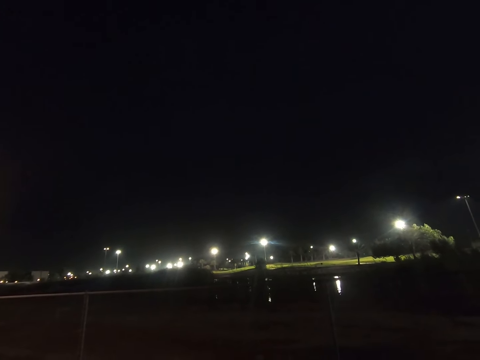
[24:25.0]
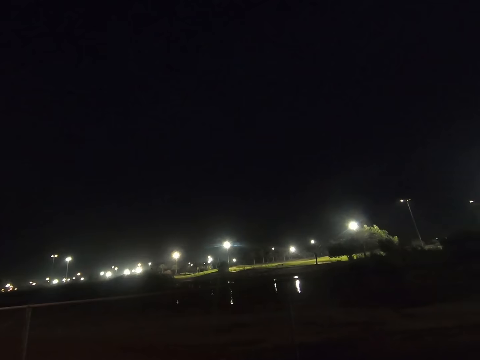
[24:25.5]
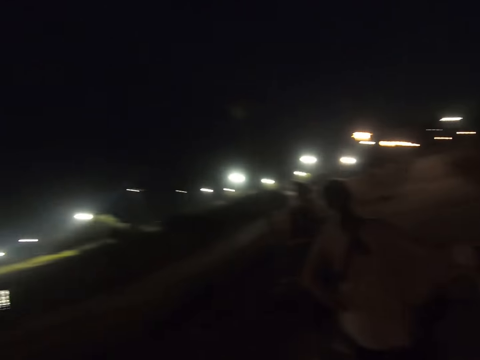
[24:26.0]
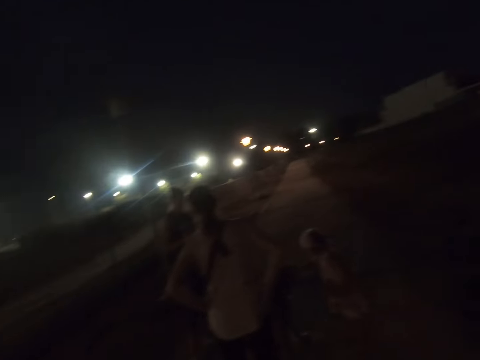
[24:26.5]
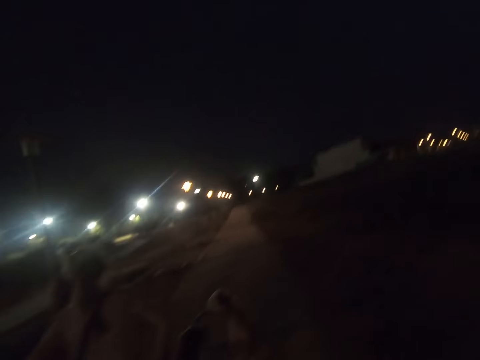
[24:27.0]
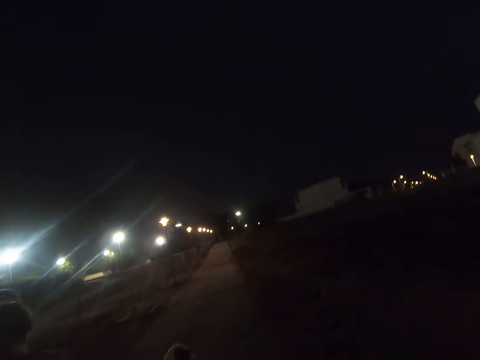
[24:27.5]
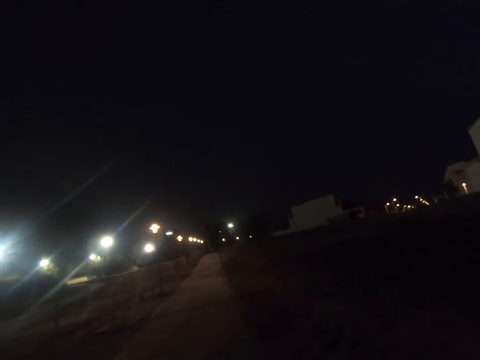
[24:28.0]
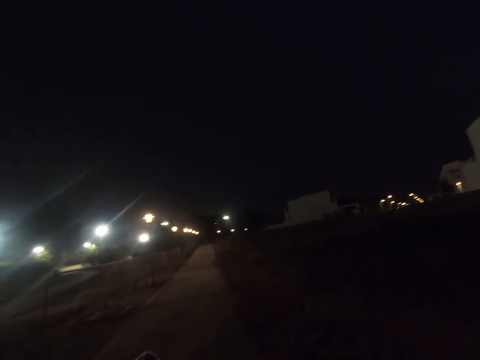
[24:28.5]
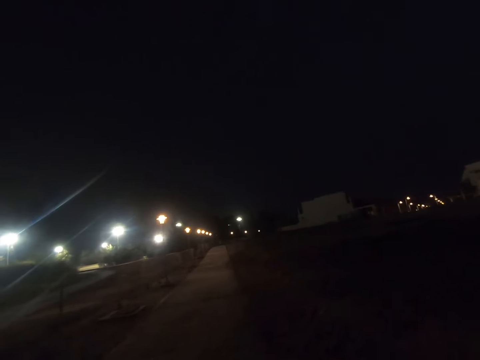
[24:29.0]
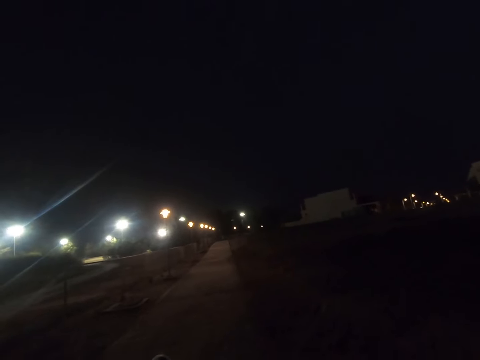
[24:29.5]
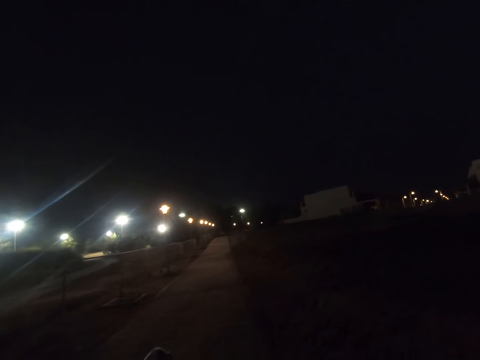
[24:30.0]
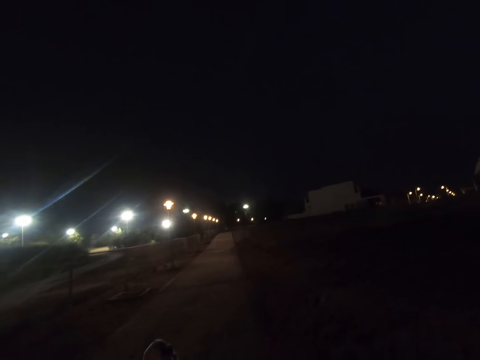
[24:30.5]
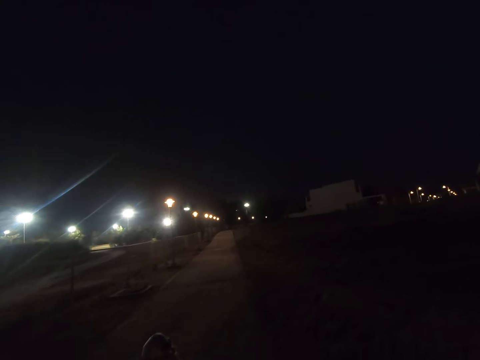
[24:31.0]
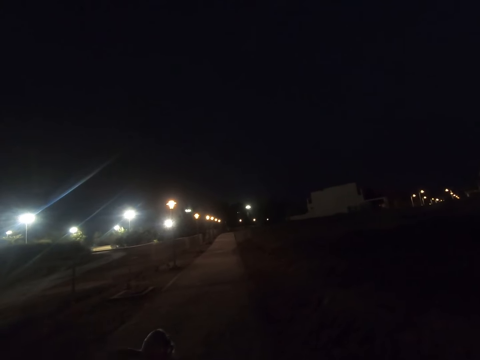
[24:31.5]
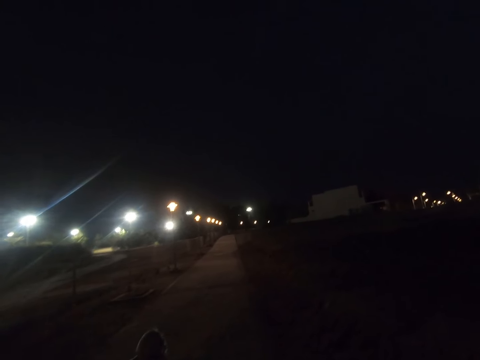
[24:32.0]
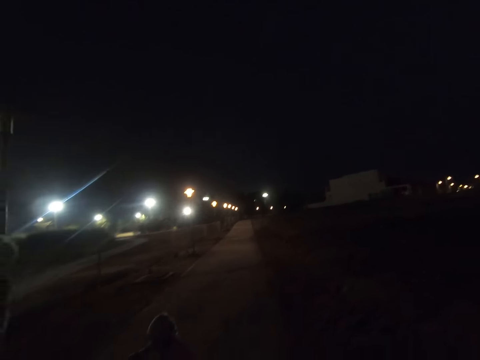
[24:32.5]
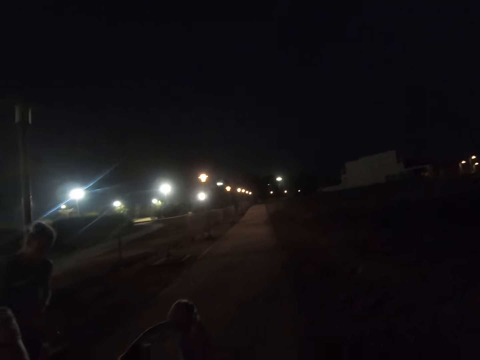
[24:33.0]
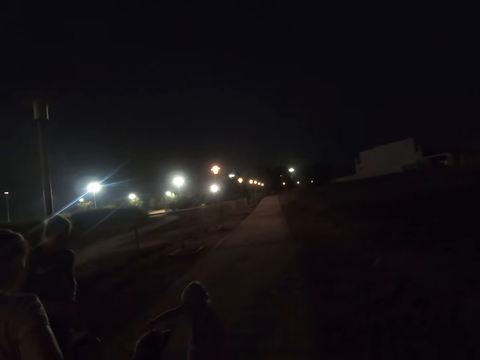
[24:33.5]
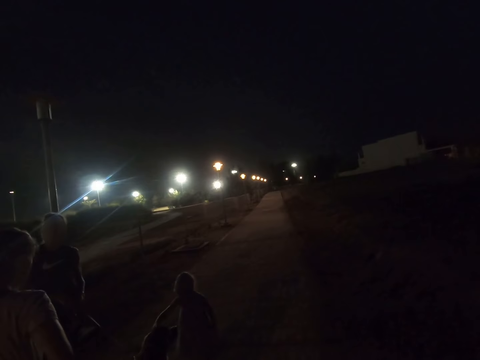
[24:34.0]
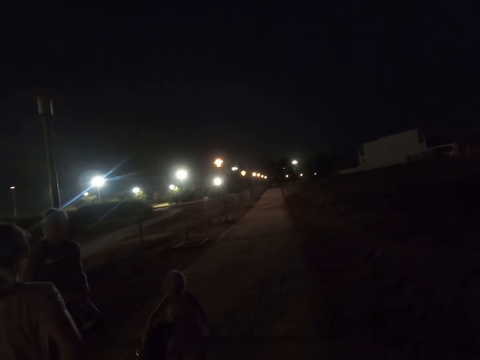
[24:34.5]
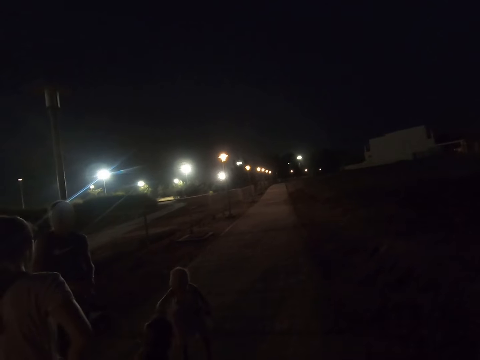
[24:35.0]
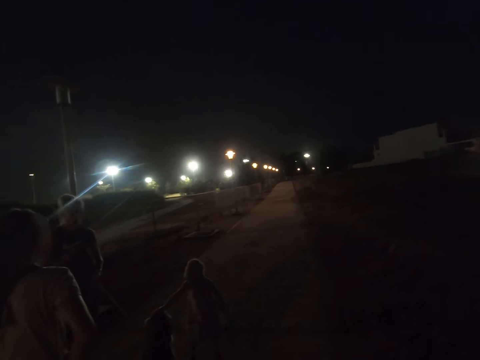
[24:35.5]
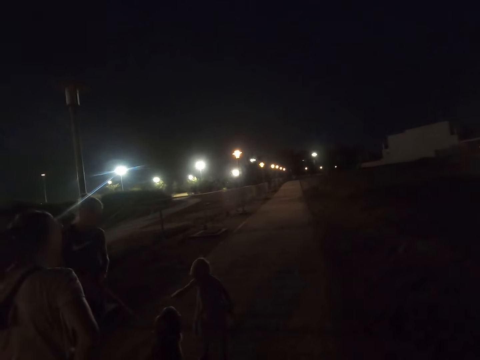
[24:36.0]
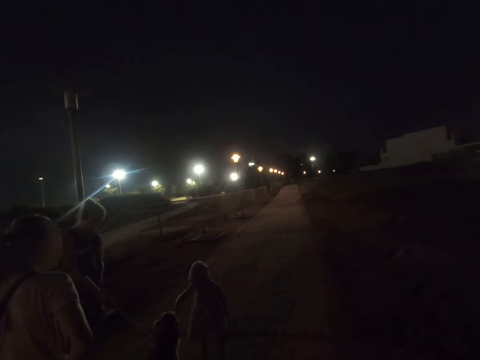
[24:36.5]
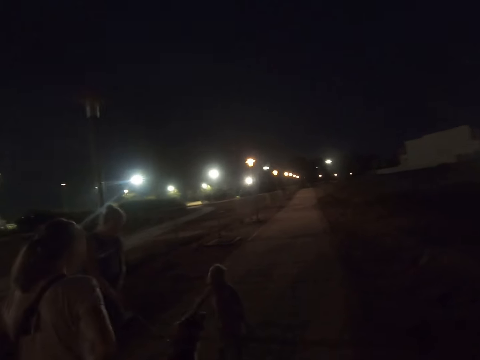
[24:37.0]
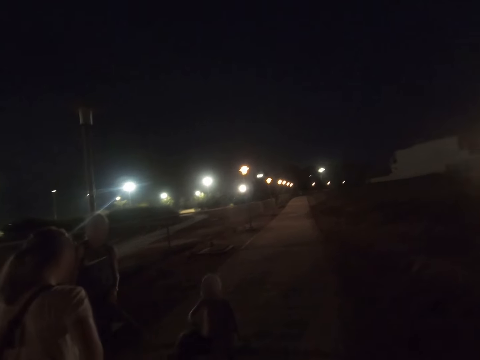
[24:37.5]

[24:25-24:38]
A child pets a dog. A woman dialogues with another woman. The camera wearer gazes at the sky. The other woman holds the dog's leash. The first woman dialogues with the other woman. The child pets the dog.

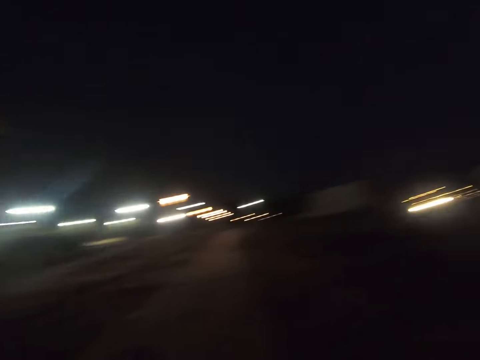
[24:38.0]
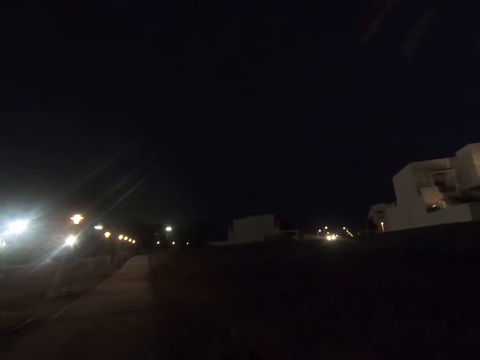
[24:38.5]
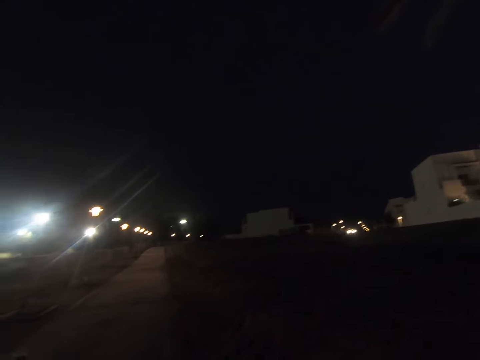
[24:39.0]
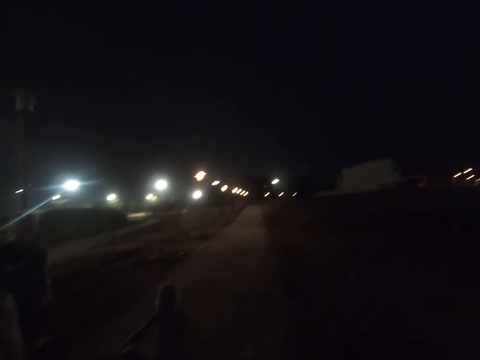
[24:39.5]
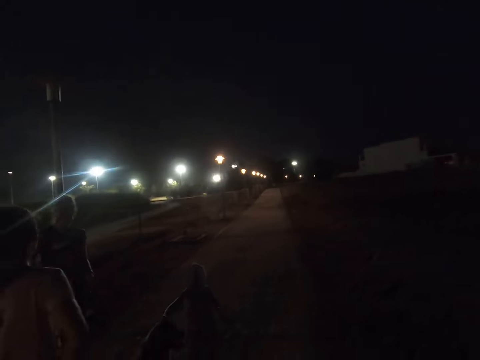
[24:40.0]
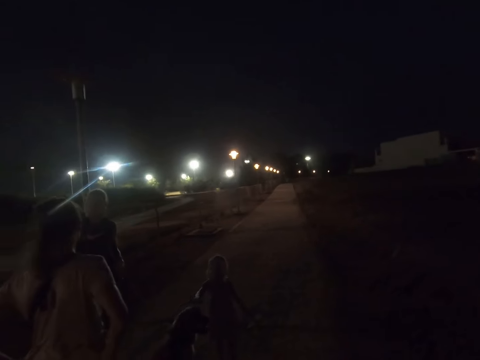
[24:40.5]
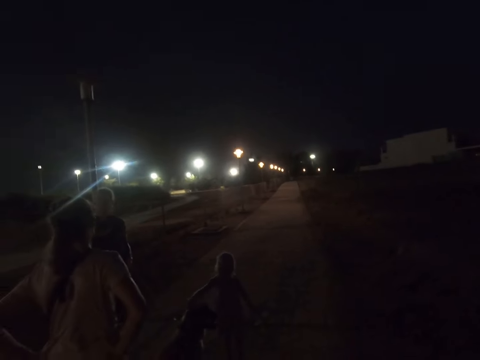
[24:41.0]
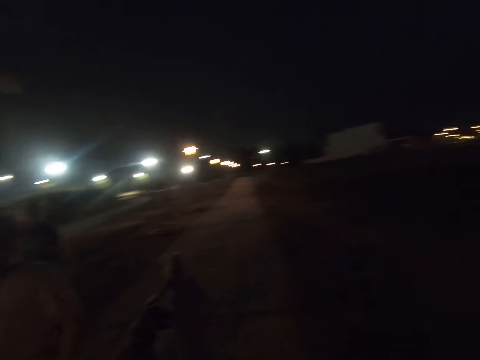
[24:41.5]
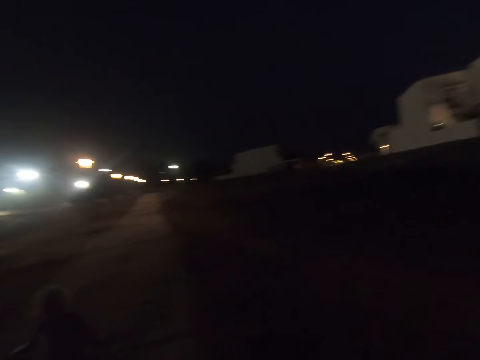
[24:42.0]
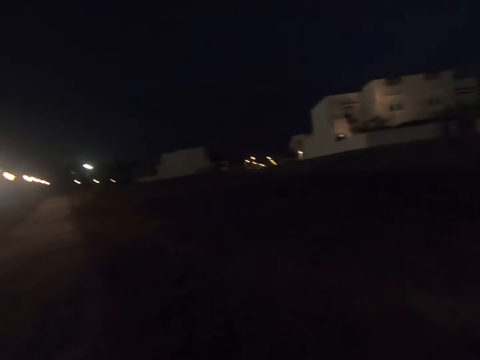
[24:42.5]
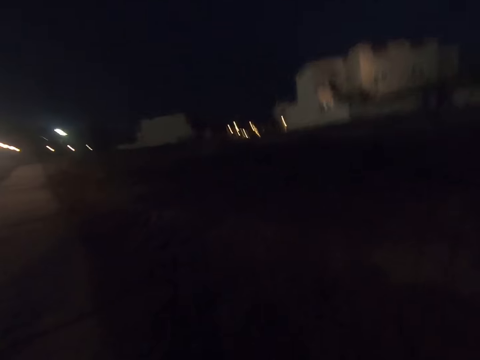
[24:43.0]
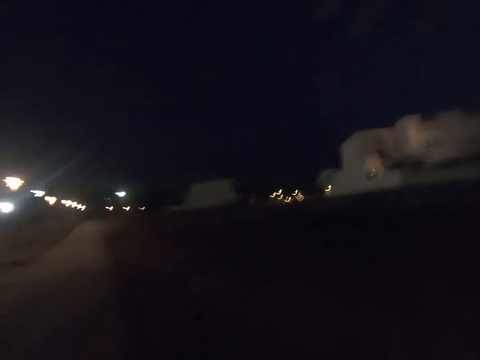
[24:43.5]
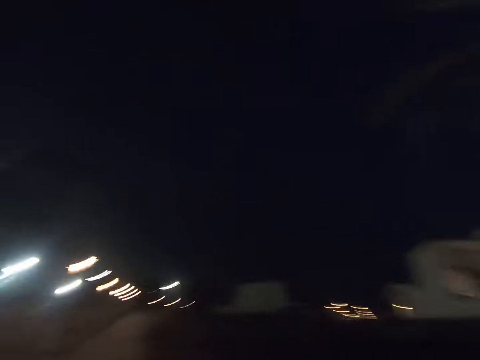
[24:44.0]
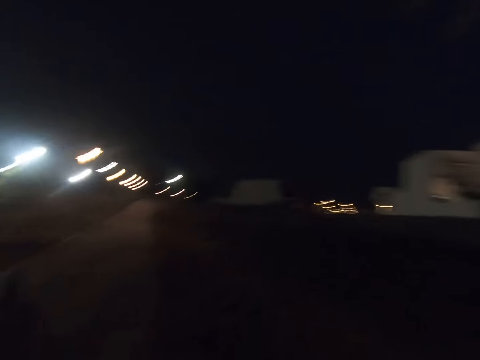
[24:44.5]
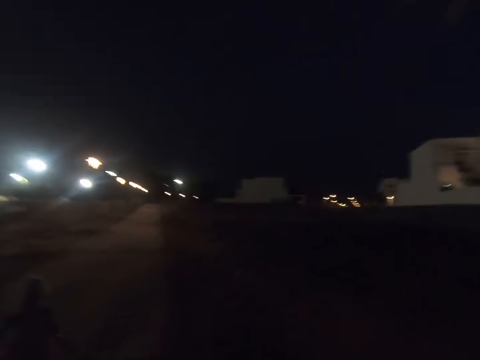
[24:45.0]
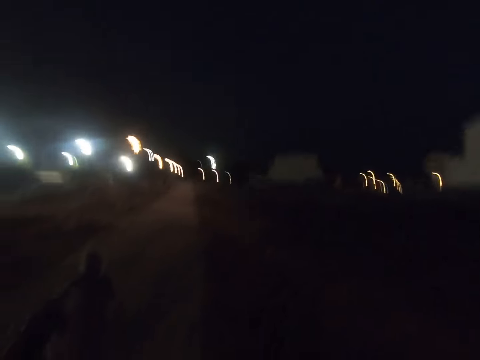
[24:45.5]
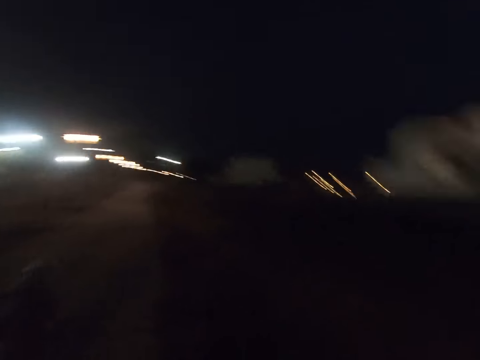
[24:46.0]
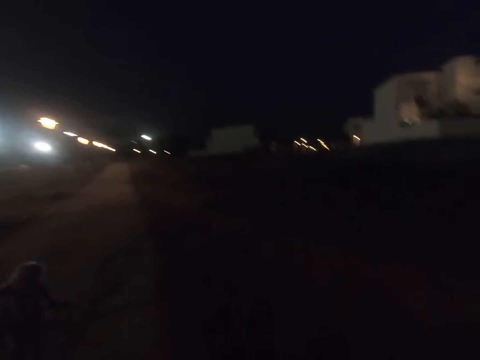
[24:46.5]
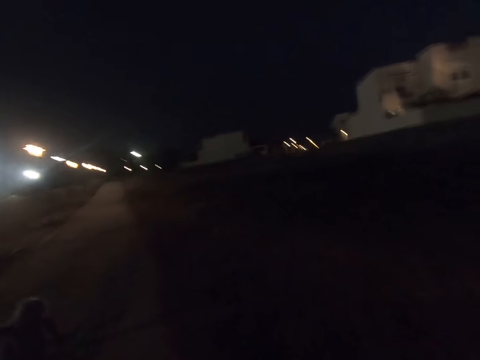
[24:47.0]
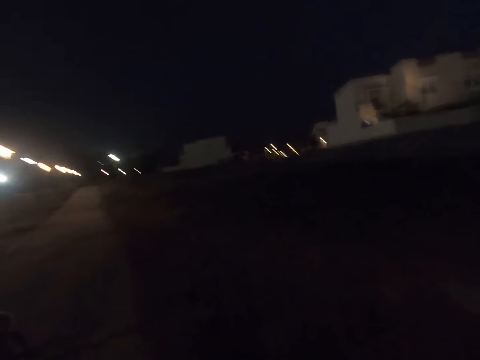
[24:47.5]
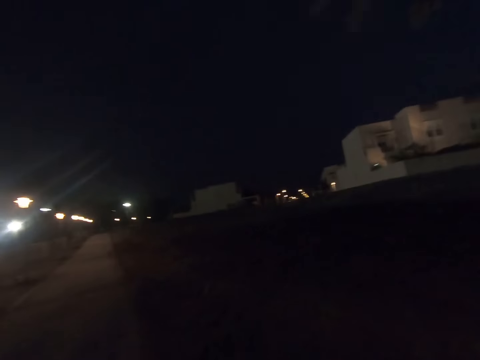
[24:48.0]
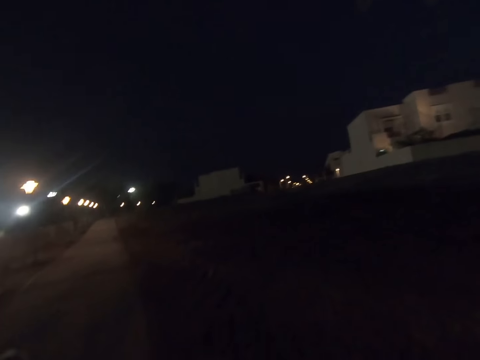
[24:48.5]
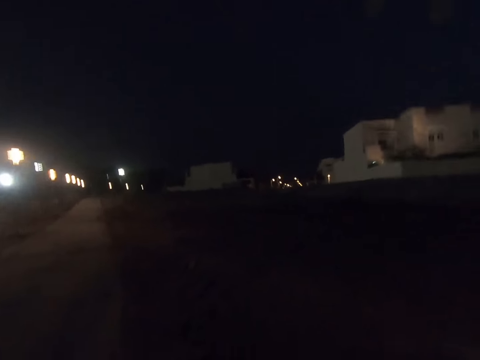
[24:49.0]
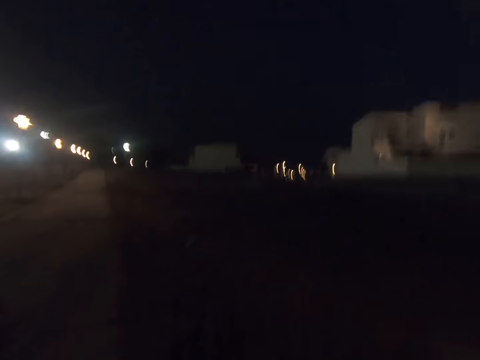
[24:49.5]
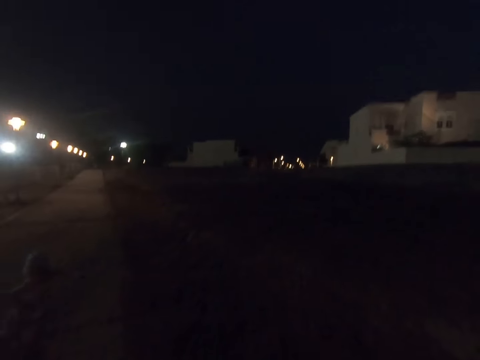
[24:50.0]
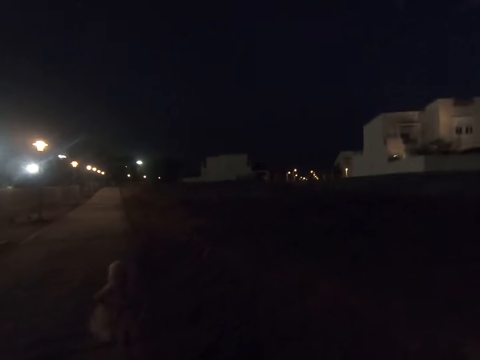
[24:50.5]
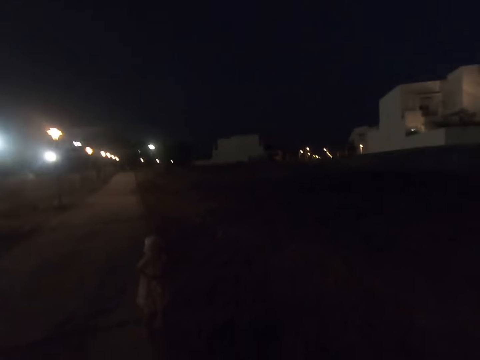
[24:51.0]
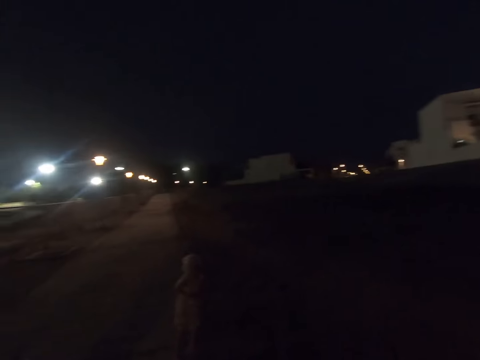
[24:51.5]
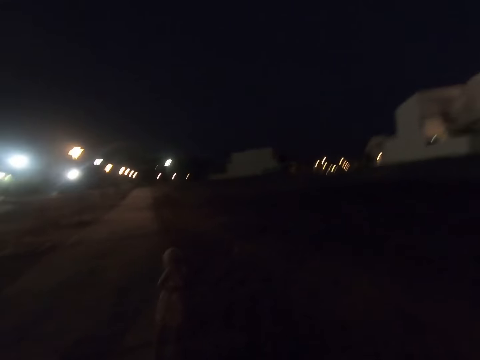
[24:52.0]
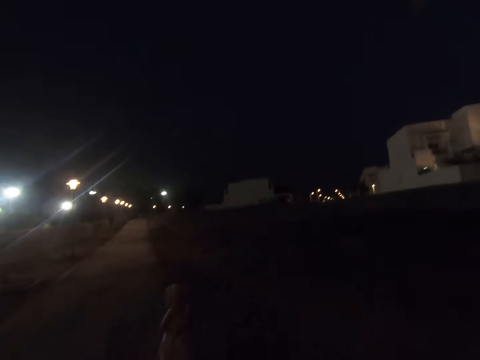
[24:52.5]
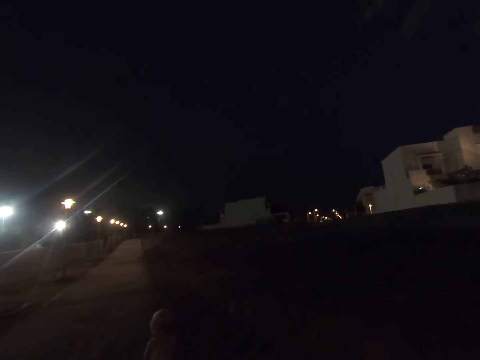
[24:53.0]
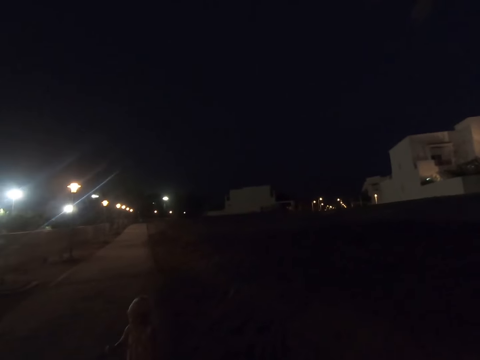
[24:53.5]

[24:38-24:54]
The camera wearer gazes at the sky. They look around. A child pets a dog. A woman dialogues with another woman. The other woman holds the dog's leash. The camera wearer gazes at the sky. A girl runs around.
